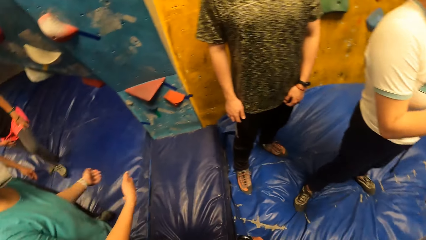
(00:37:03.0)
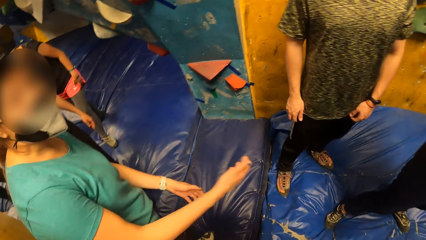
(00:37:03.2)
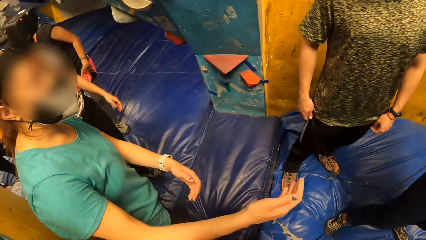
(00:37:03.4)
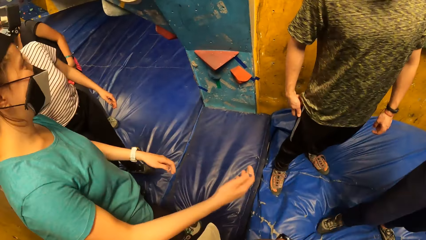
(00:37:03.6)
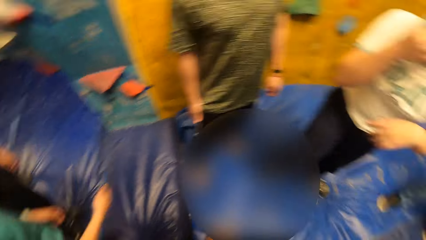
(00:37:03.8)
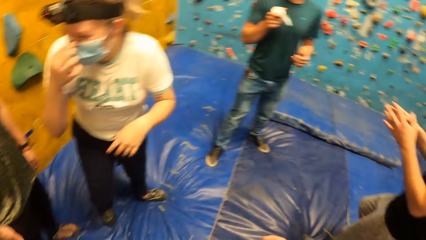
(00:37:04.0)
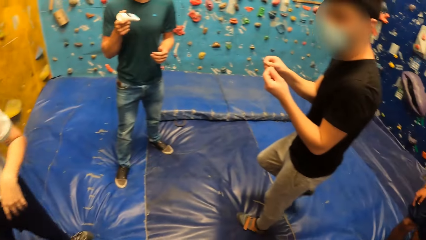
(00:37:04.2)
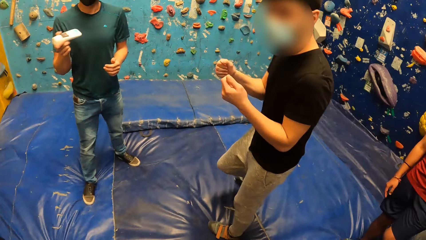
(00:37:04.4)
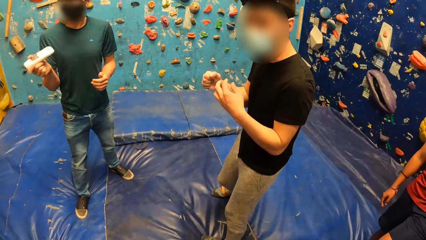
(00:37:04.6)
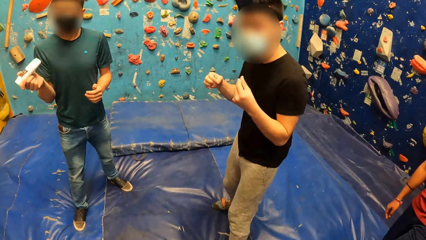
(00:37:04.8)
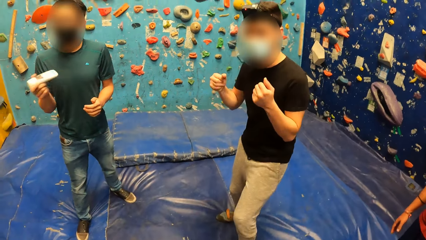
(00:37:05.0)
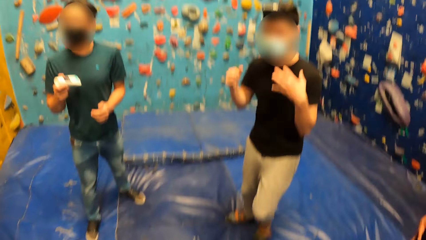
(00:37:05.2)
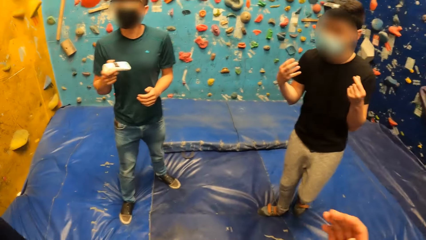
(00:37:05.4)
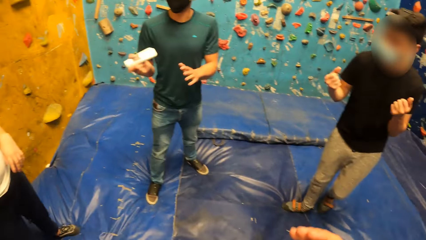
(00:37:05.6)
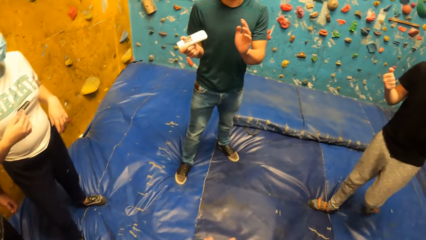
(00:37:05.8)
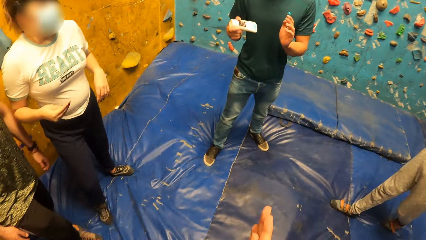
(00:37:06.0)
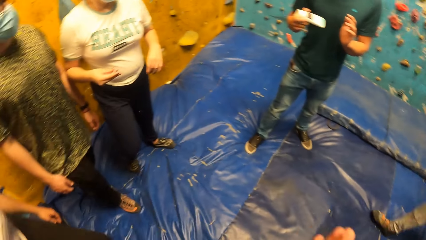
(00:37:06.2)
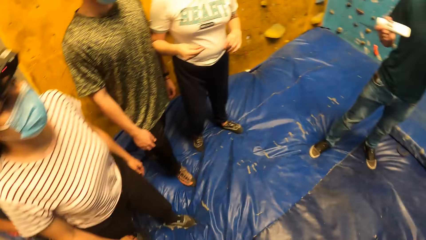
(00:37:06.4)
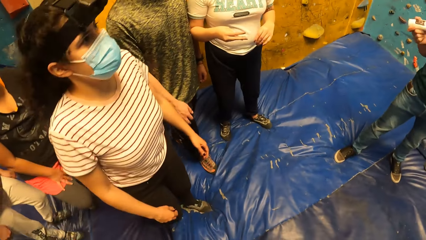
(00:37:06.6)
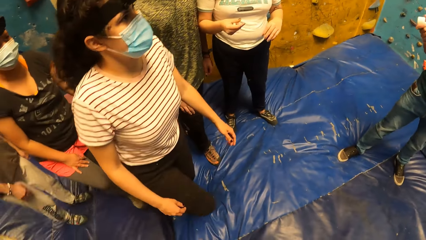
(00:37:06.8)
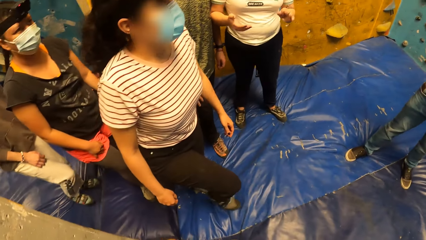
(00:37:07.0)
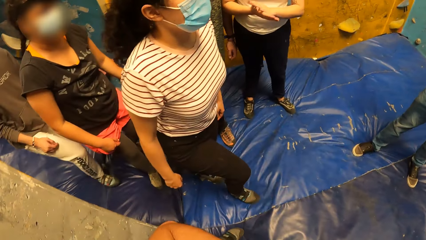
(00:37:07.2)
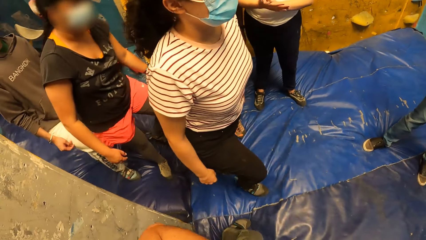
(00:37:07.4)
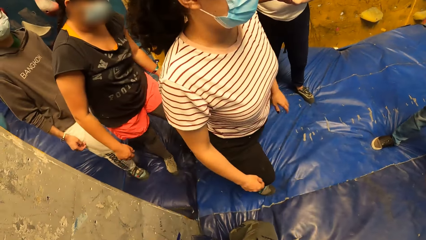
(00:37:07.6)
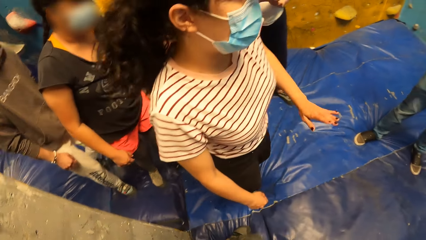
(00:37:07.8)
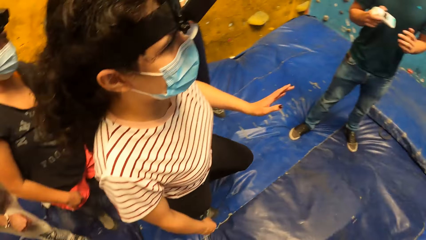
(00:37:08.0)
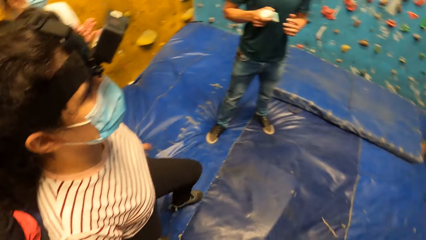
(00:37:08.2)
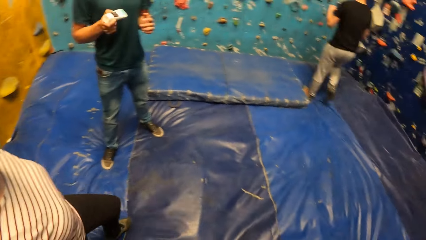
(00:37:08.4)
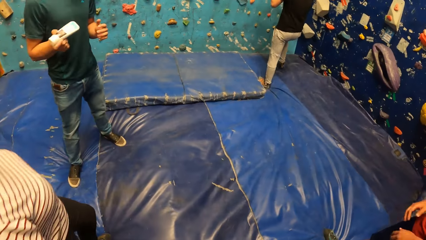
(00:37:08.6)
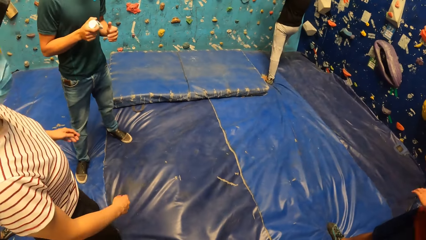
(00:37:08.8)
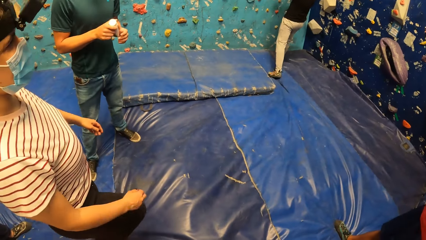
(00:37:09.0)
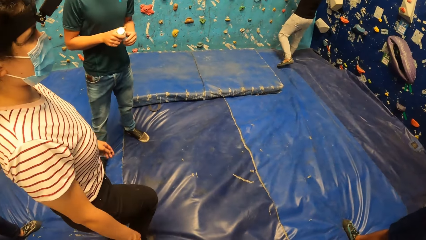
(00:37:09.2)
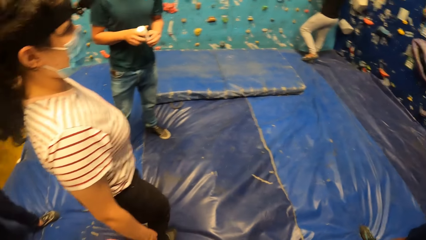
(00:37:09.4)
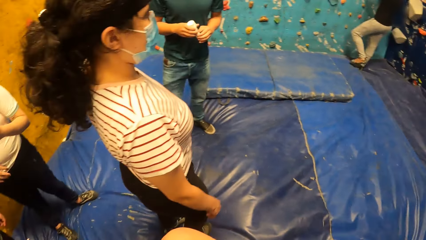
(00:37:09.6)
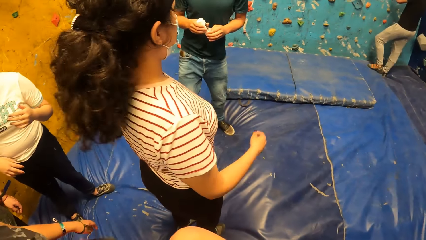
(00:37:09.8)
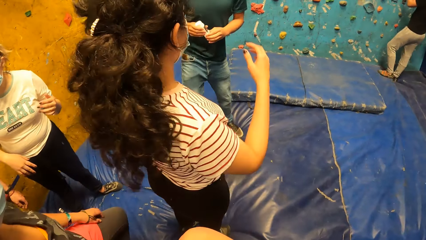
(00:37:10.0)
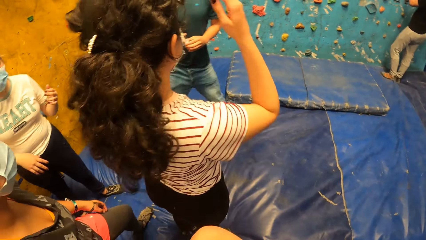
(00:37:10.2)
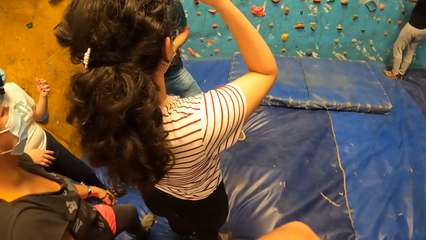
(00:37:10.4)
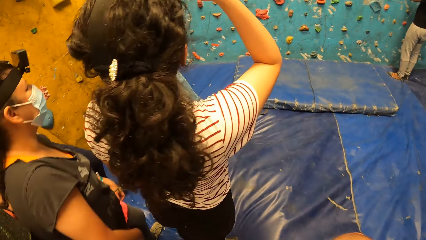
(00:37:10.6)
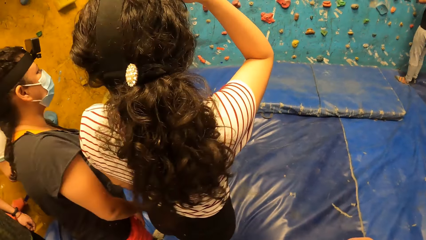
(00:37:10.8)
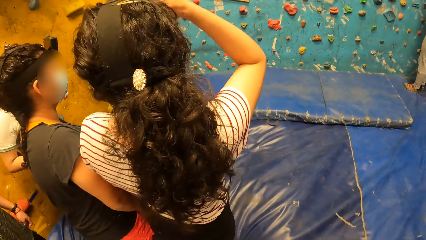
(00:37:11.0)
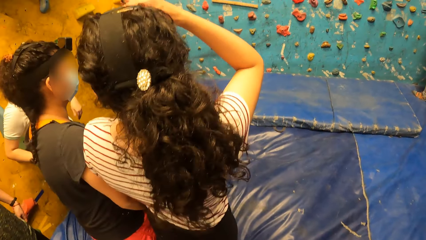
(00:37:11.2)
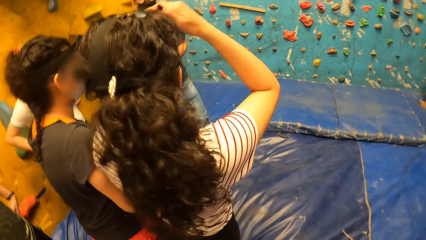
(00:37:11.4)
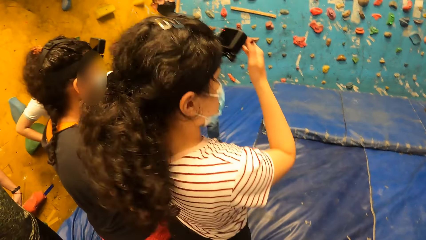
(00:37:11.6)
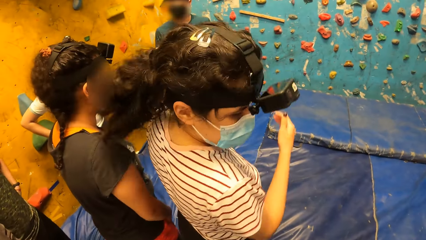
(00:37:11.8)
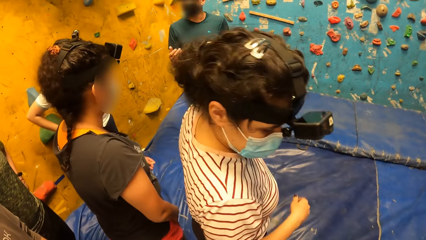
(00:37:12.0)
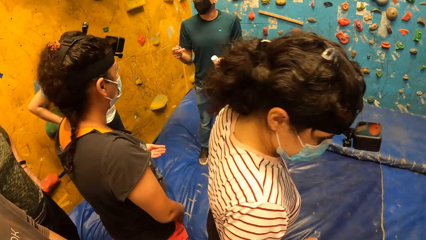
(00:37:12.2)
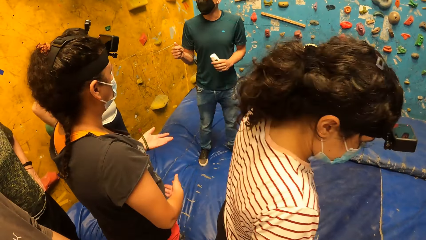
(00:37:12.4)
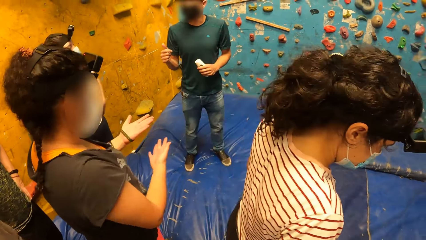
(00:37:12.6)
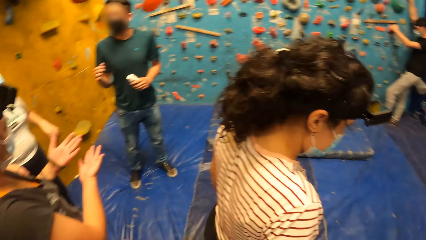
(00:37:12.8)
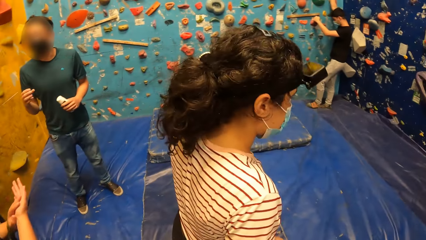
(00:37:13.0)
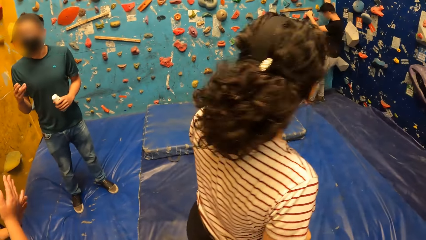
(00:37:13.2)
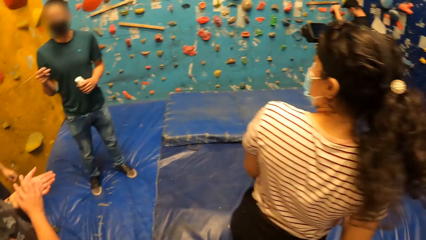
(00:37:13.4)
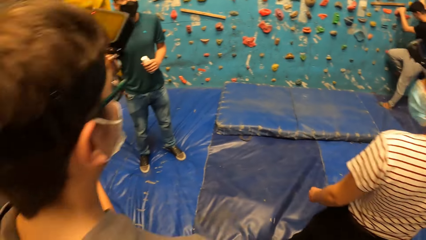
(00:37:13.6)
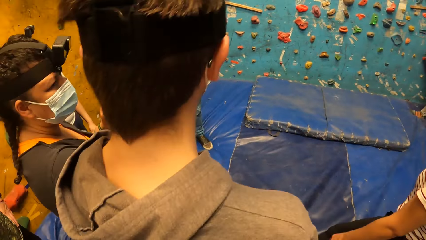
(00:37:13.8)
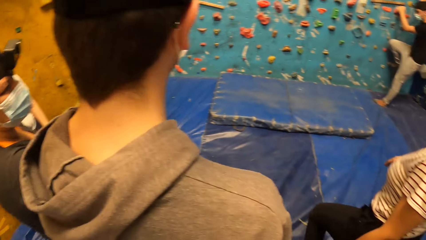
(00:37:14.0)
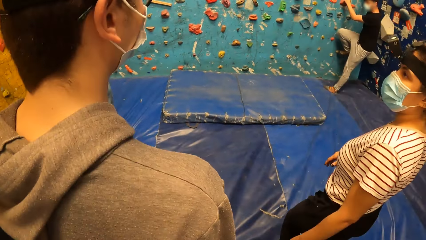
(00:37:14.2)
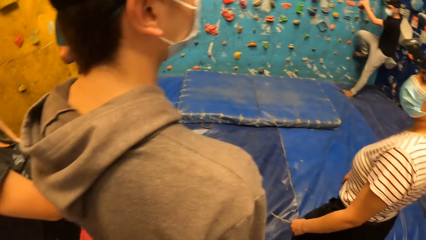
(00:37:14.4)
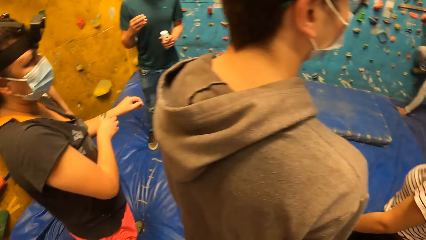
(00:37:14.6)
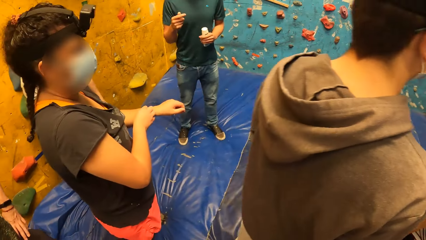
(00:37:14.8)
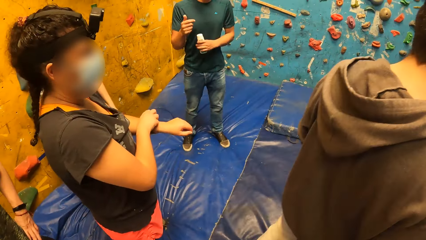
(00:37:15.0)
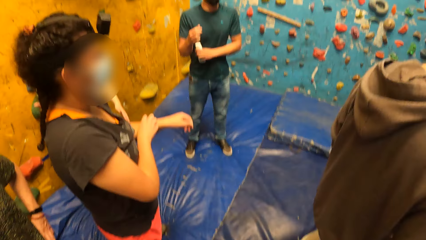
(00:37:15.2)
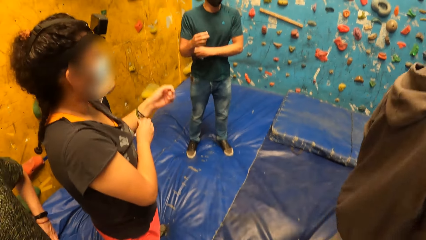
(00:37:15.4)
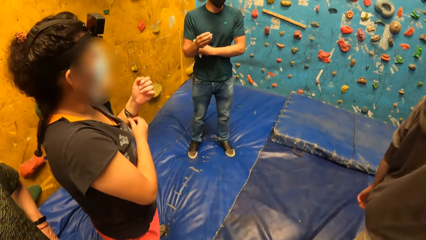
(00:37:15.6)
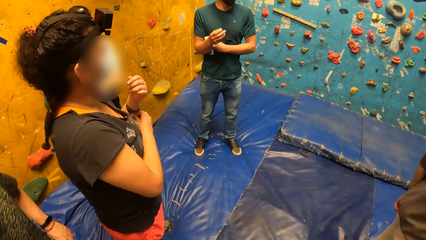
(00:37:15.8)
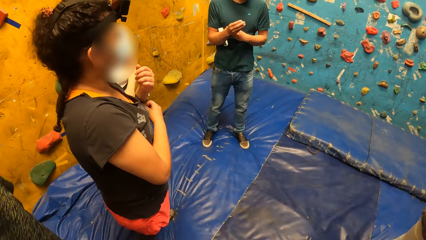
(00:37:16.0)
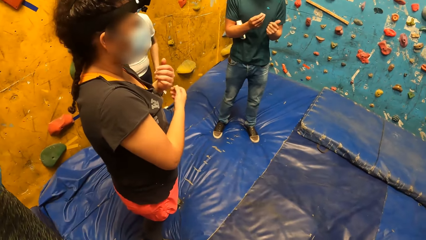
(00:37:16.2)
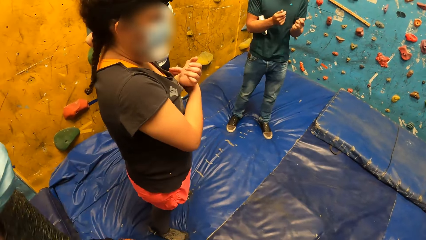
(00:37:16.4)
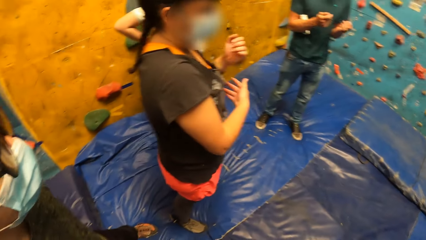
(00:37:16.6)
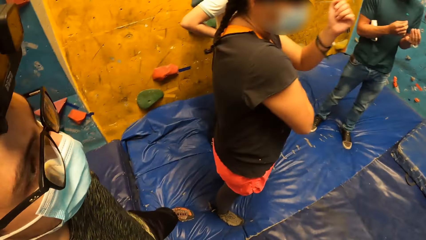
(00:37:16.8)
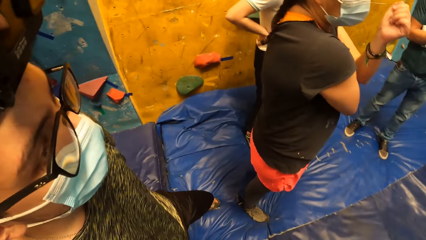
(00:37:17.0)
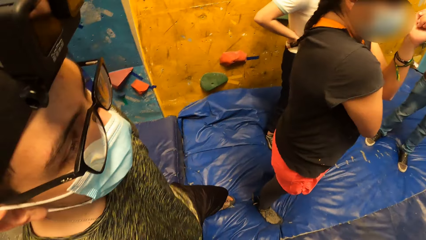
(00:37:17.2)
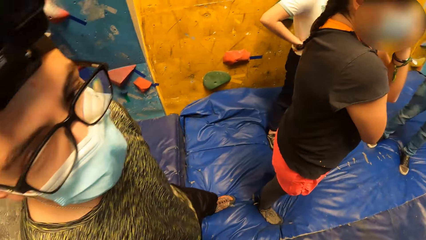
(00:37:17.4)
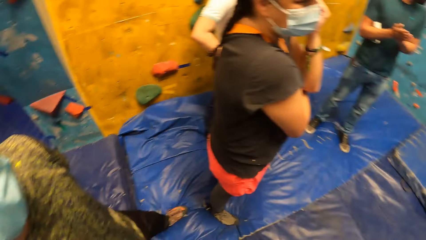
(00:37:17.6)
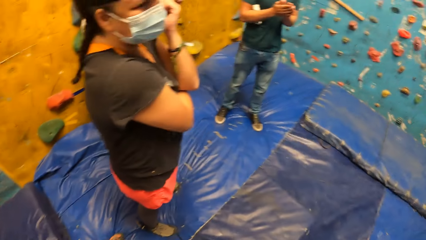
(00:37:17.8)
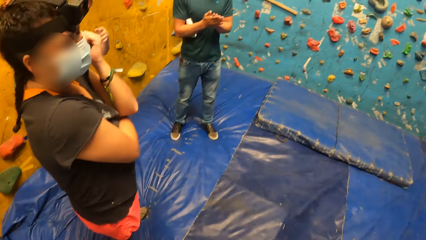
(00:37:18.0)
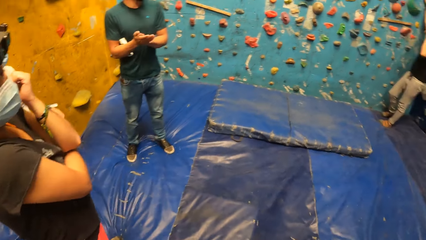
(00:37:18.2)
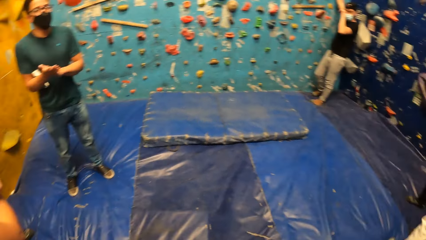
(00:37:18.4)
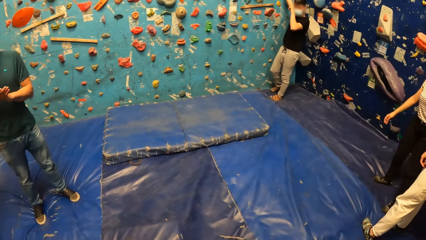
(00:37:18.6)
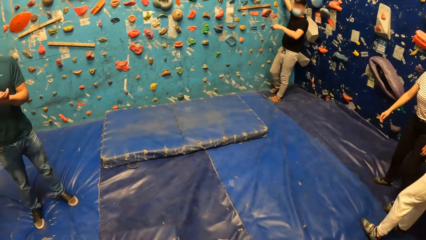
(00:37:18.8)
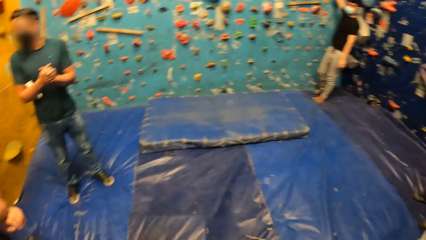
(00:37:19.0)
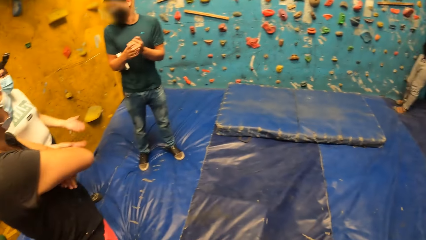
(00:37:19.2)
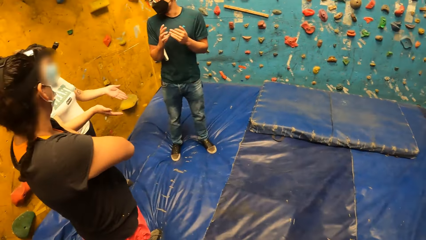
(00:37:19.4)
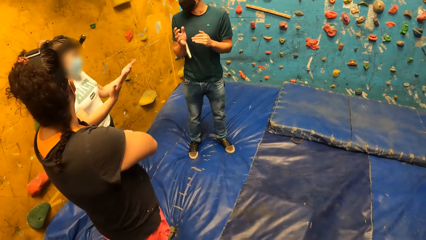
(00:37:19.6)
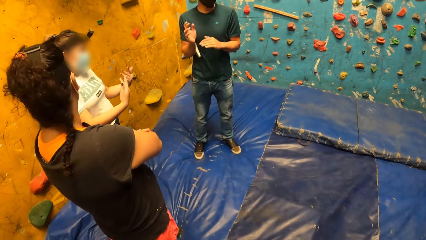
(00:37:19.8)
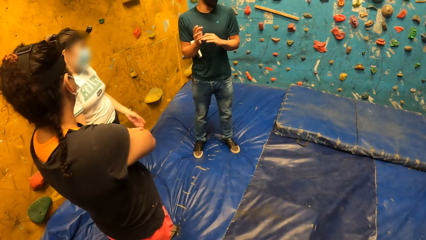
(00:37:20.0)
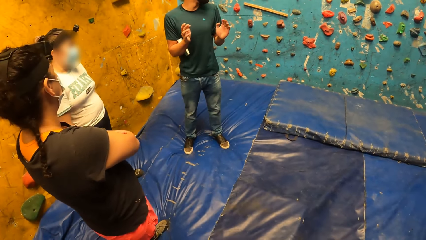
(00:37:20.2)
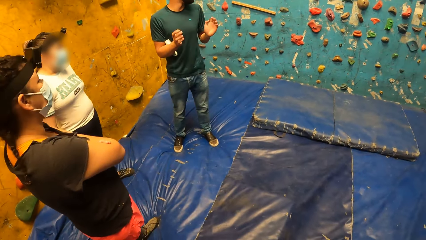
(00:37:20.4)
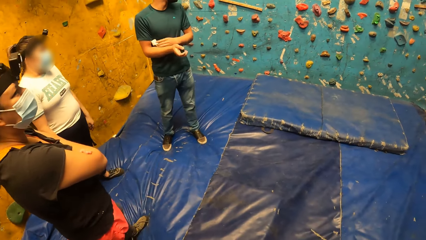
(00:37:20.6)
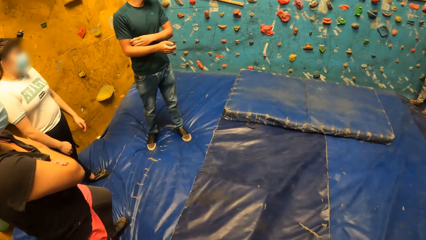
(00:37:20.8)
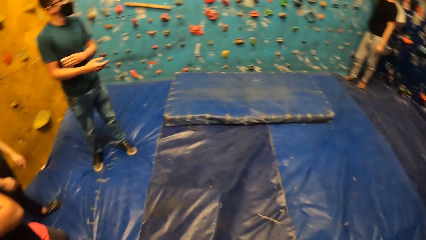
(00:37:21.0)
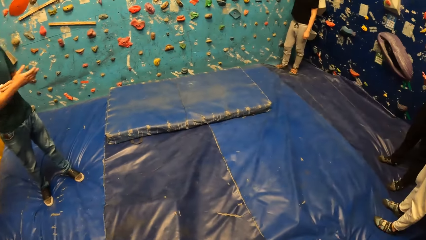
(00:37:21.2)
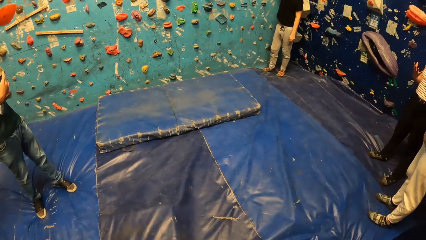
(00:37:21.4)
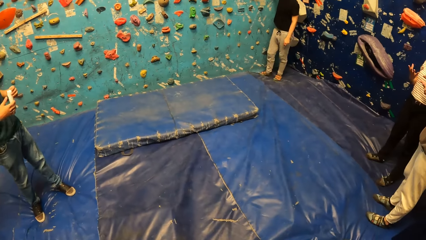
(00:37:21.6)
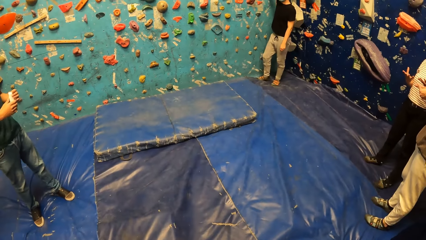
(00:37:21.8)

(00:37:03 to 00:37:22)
A woman claps both hands. A man shakes a tube in his right hand. The camera wearer looks at another man. They look around the room. The first man rubs his hands together. The camera wearer looks at another man. They look around the room. Another man holds the bouldering wall with his right hand. The woman interacts with the man.
